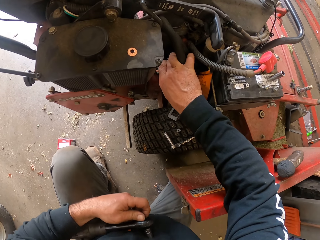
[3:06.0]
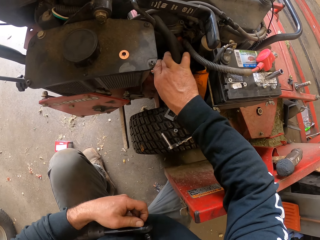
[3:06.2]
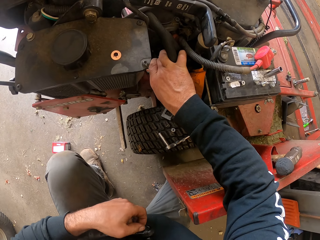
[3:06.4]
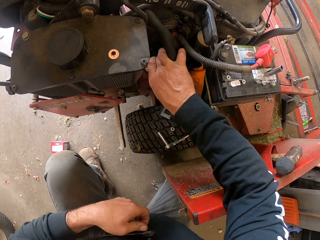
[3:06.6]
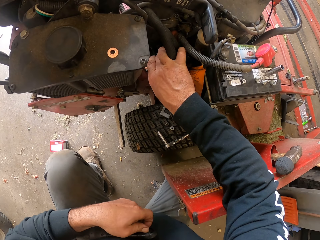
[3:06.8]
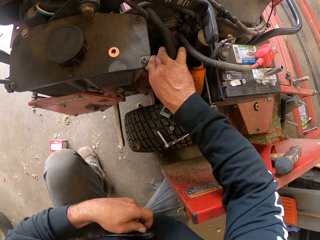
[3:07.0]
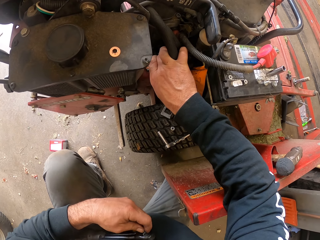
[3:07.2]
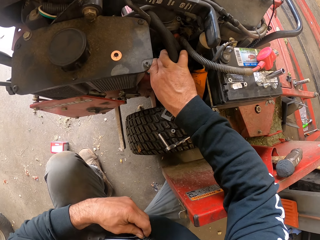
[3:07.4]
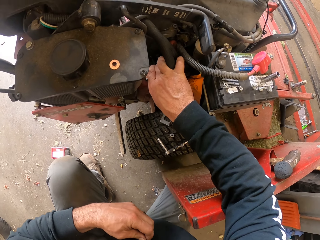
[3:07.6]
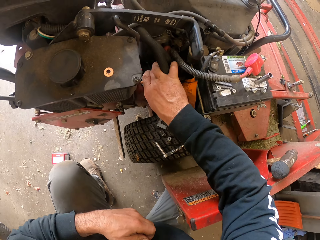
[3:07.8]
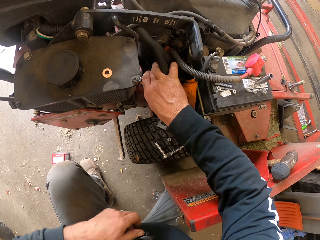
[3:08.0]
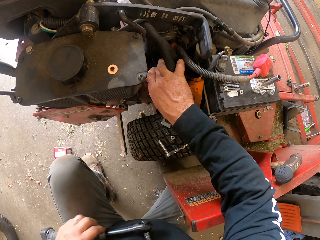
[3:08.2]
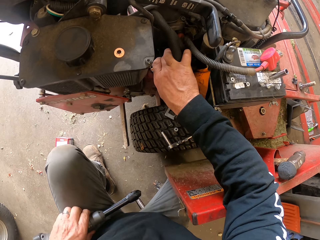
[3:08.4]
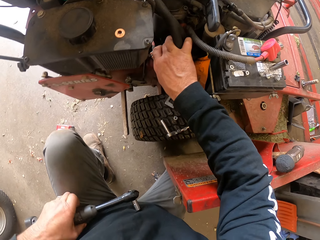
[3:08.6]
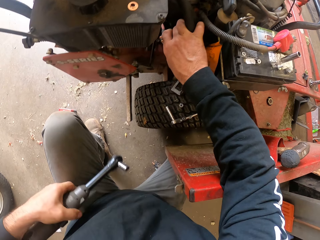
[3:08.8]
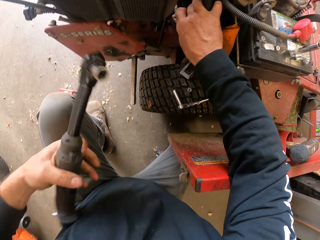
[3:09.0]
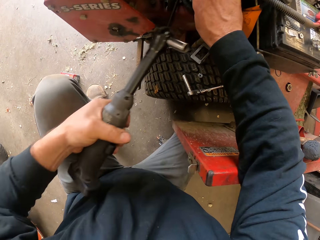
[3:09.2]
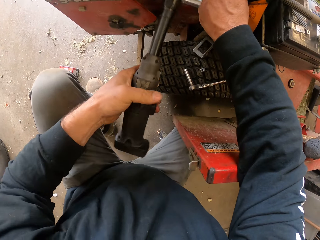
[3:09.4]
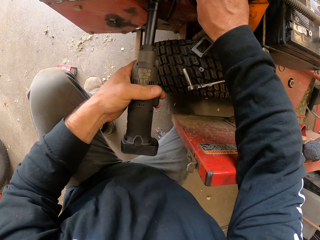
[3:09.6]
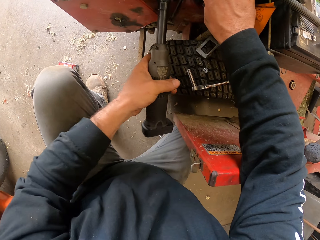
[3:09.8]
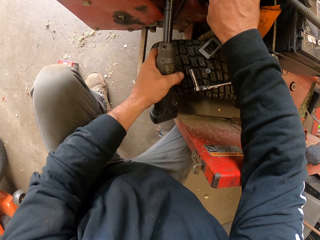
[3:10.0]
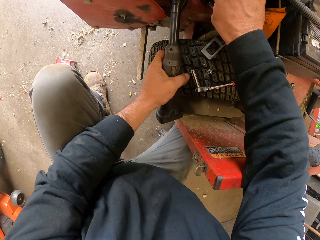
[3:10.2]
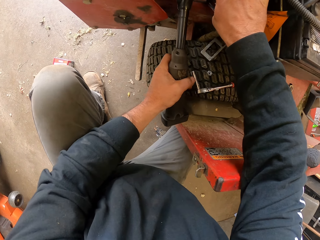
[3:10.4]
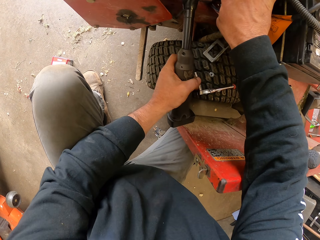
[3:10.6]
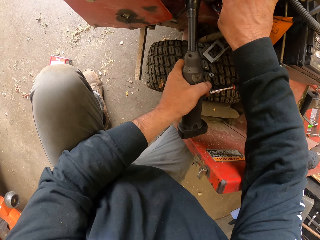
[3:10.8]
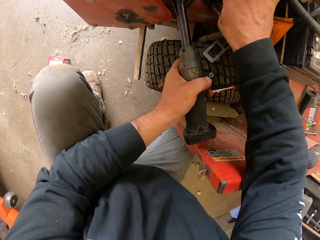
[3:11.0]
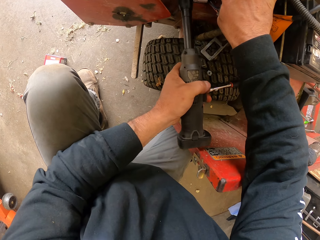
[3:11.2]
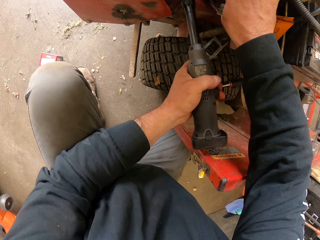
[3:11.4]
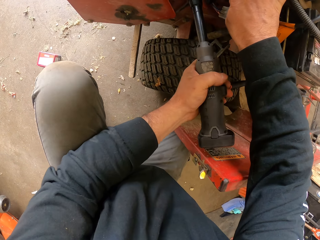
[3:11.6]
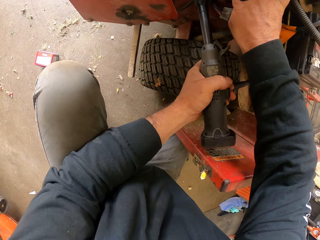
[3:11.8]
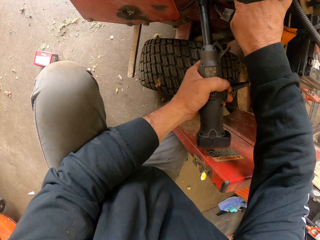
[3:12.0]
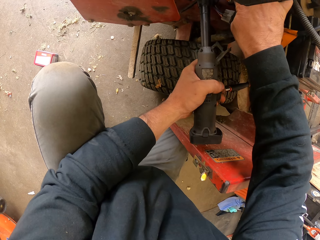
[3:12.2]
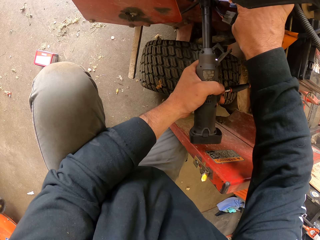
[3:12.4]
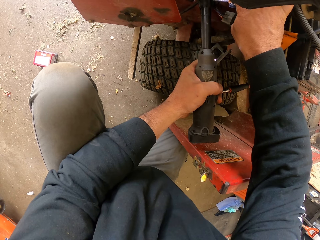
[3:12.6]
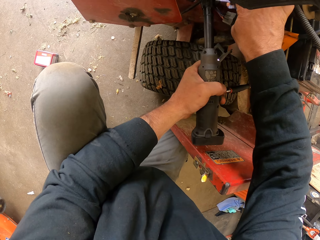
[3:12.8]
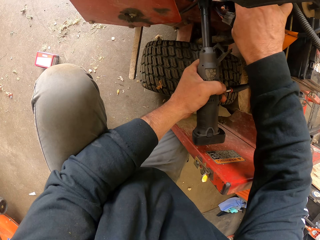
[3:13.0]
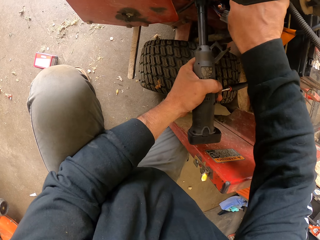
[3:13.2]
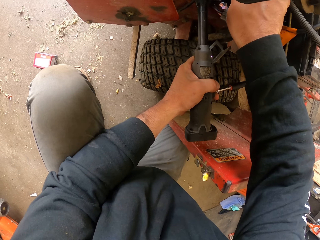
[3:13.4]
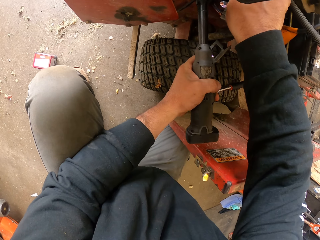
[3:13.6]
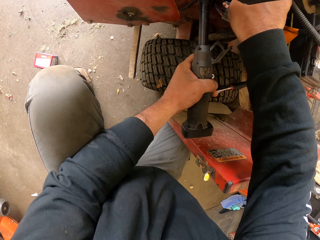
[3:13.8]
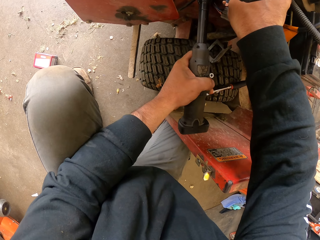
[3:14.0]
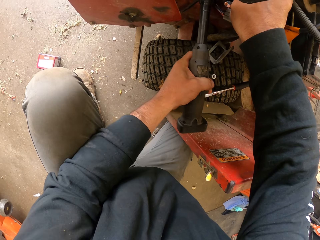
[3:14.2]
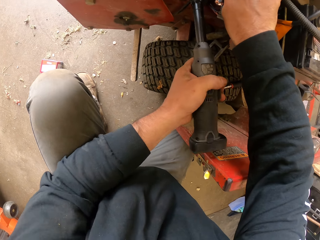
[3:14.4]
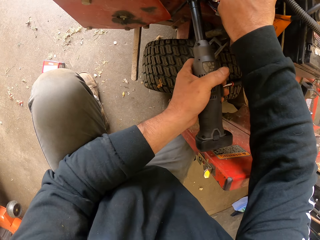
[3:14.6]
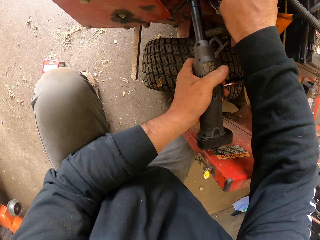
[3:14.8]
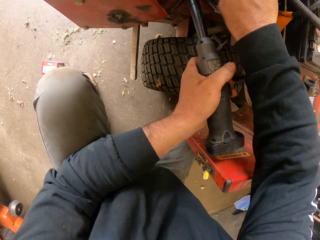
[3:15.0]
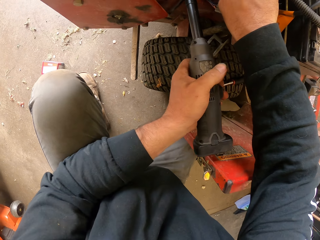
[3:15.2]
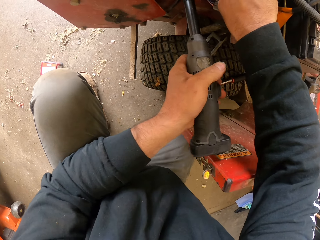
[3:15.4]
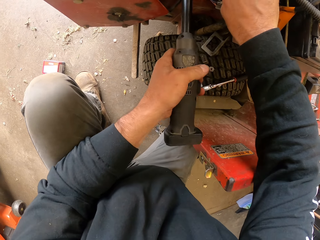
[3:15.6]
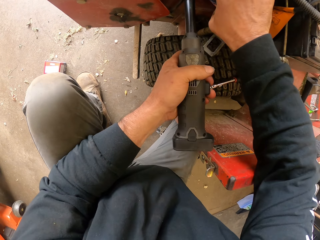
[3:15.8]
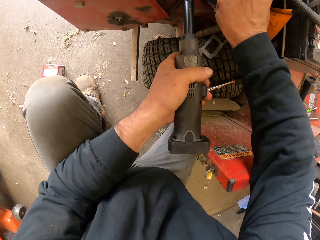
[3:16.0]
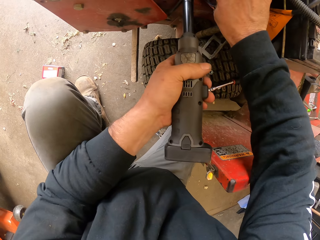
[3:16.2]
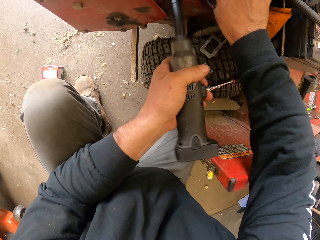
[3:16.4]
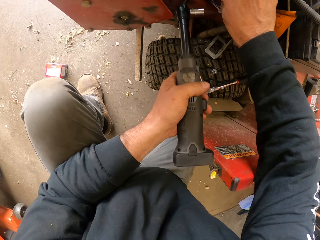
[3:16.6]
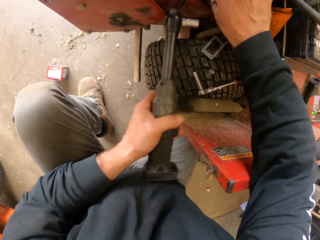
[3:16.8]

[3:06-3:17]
The camera wearer holds the ratchet handle with the left hand. They use the ratchet. They fix something.

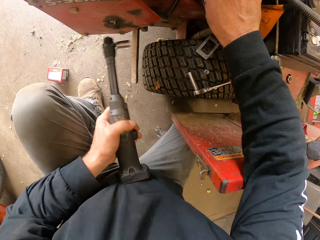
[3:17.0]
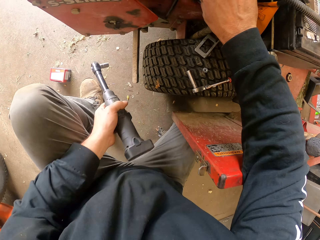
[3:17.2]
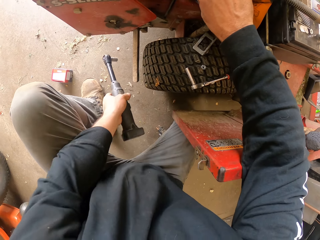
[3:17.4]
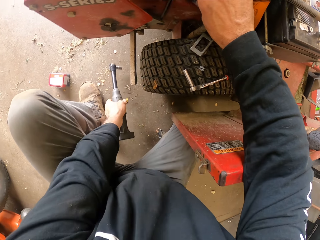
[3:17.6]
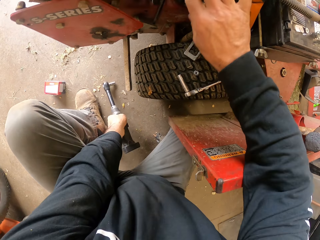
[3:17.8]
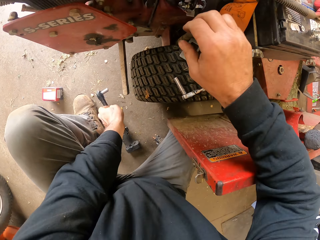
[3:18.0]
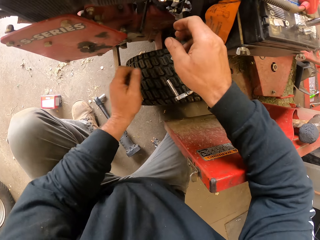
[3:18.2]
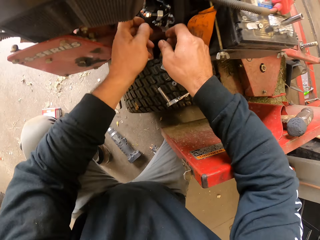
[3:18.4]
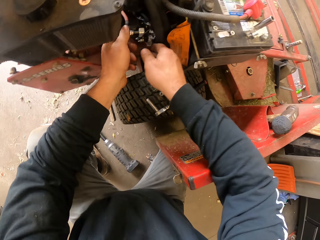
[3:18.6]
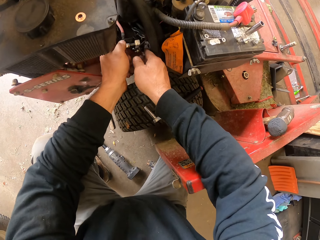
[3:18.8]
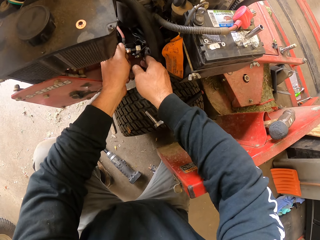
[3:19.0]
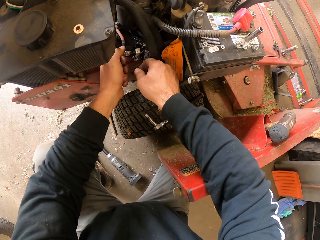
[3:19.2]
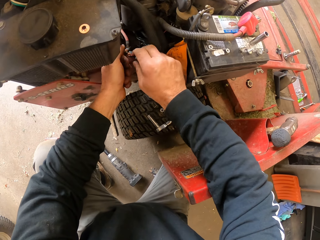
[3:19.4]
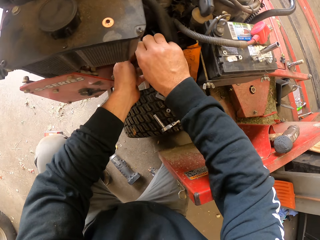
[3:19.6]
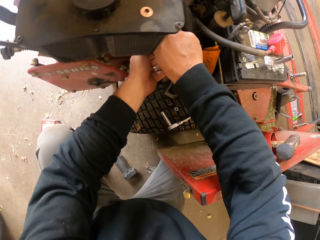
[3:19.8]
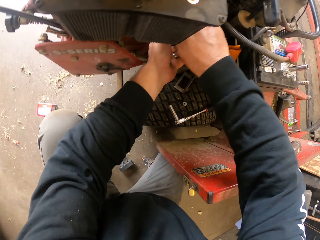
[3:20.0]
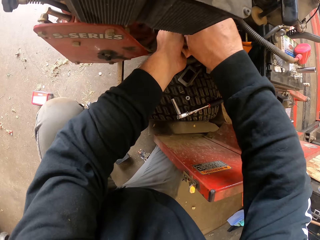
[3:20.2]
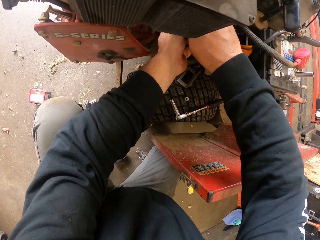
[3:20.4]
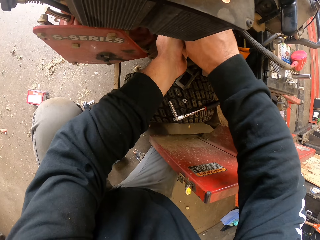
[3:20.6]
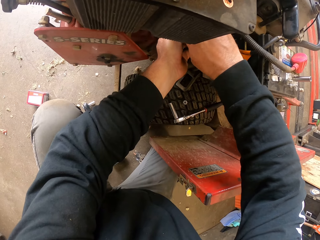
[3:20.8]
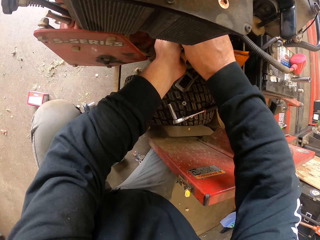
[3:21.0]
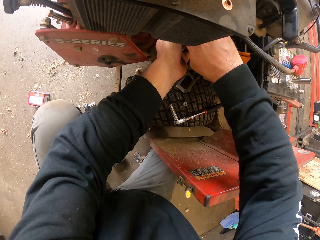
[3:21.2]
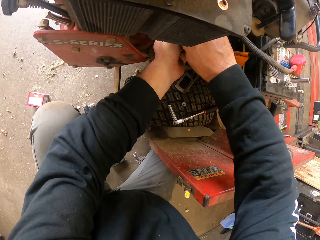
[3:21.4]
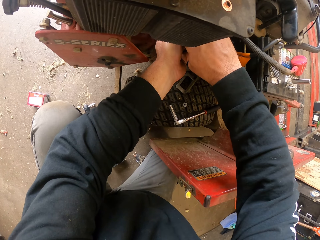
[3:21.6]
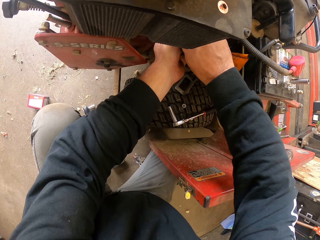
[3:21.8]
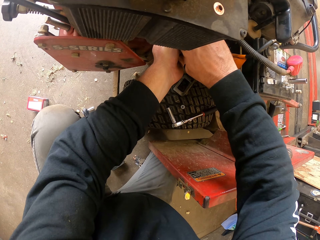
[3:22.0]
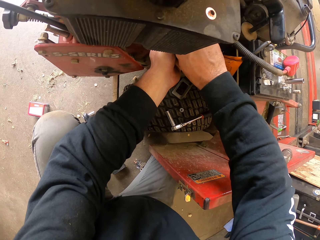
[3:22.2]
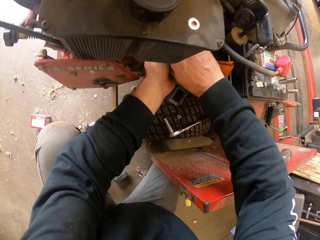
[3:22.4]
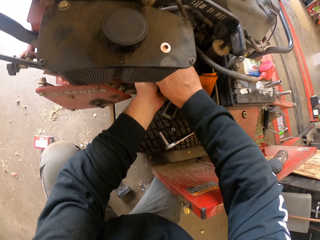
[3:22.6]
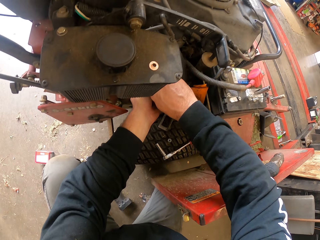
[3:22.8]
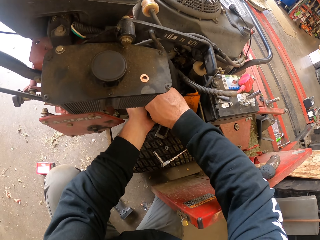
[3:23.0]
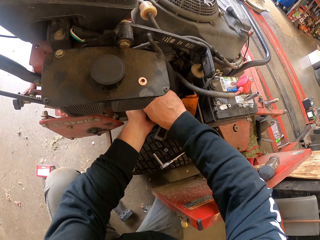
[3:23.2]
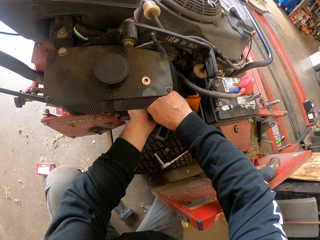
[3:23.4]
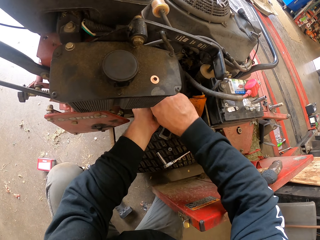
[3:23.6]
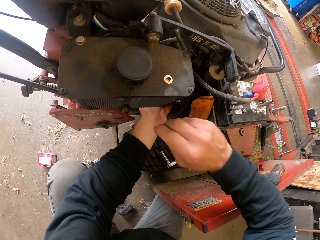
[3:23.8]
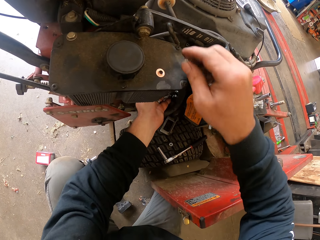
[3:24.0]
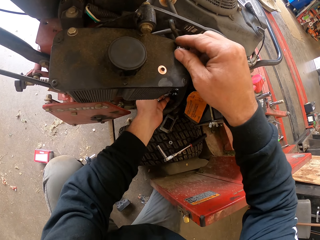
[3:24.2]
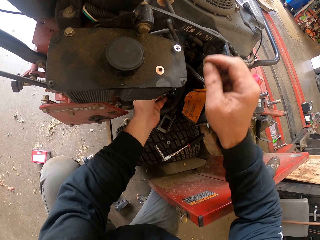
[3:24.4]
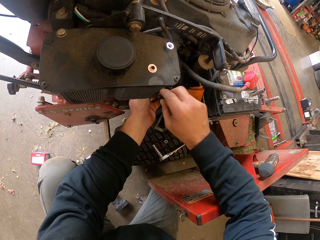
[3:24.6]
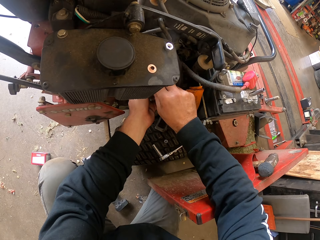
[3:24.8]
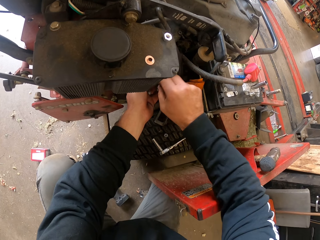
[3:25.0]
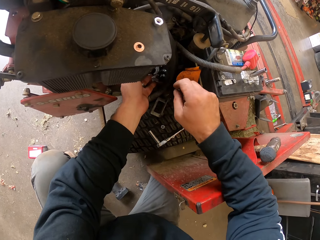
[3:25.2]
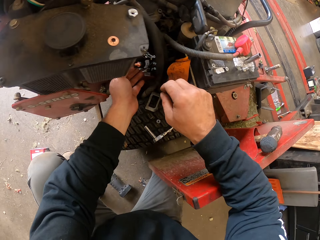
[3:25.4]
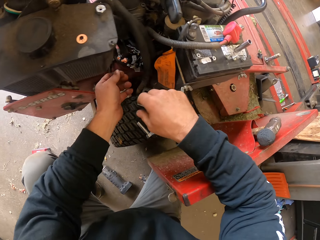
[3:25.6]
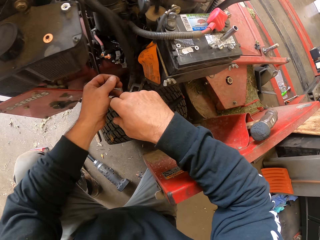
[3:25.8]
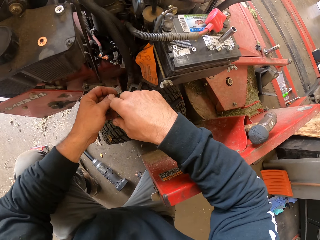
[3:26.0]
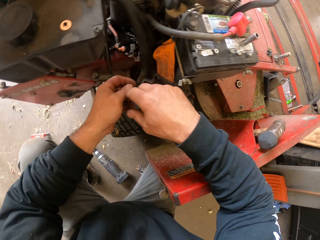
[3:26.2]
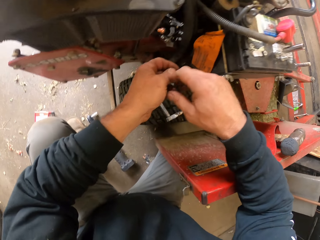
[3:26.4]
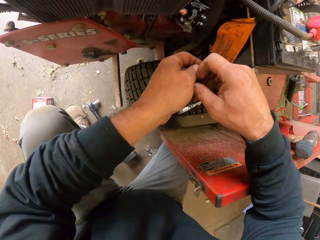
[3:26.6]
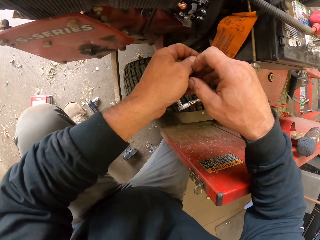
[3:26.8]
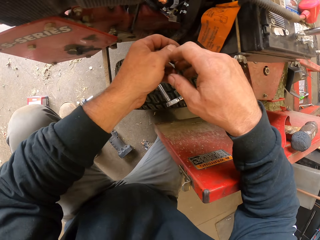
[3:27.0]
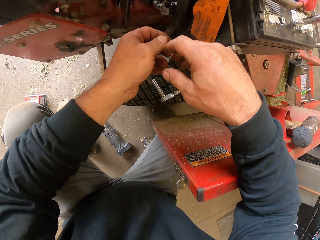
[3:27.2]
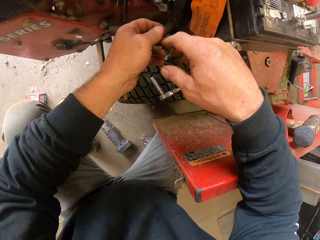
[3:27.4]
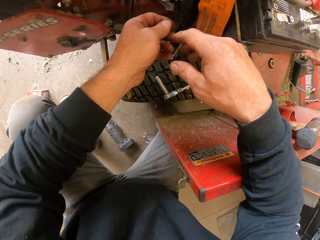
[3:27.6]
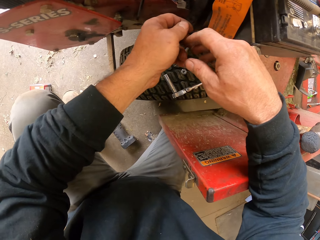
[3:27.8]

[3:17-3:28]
The camera wearer puts the ratchet handle on the floor. They fix something. They put something on the lawn mower.
